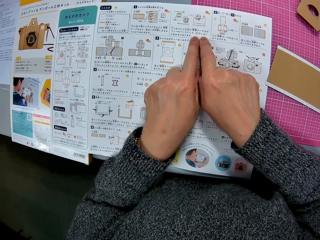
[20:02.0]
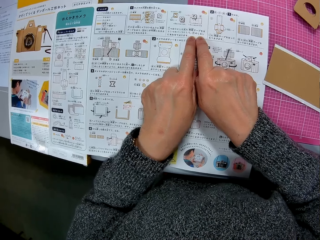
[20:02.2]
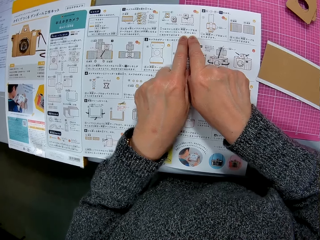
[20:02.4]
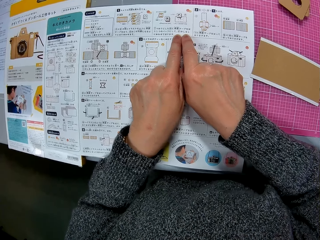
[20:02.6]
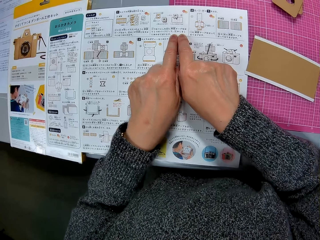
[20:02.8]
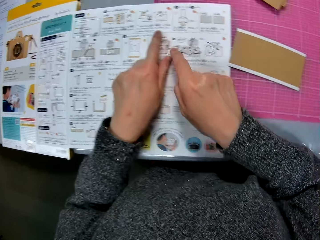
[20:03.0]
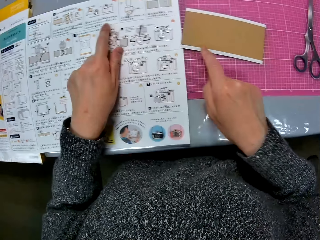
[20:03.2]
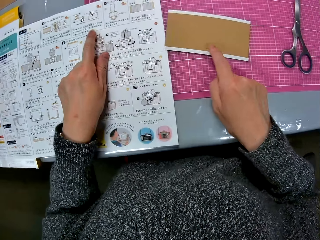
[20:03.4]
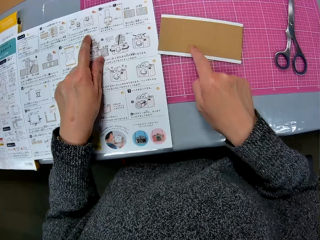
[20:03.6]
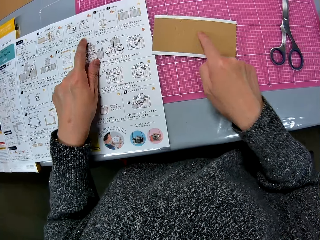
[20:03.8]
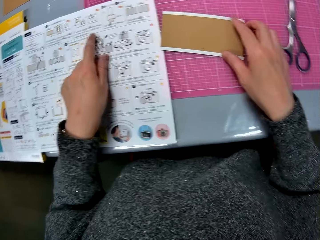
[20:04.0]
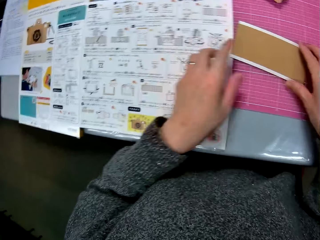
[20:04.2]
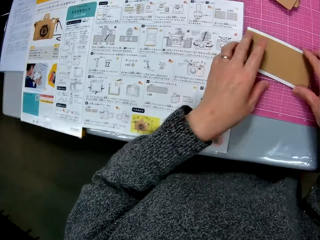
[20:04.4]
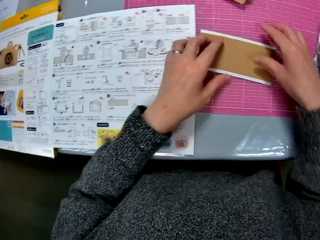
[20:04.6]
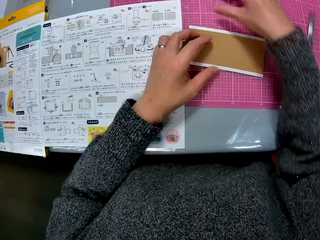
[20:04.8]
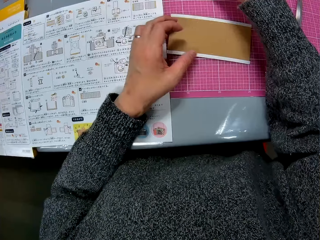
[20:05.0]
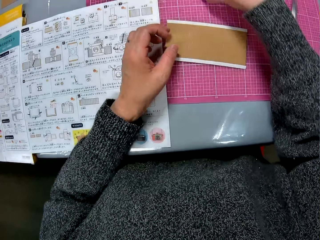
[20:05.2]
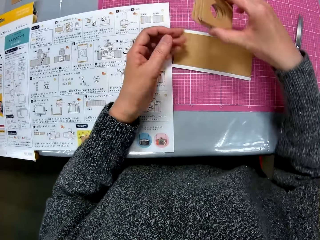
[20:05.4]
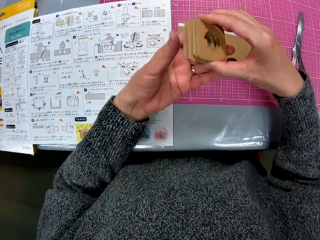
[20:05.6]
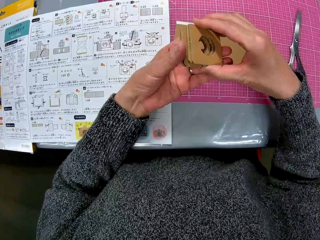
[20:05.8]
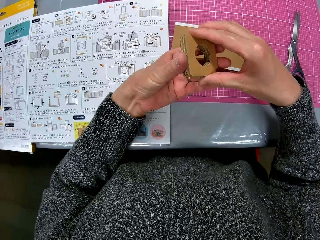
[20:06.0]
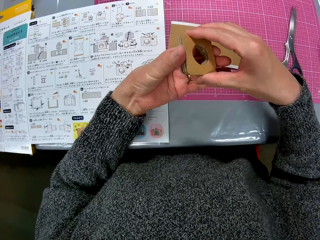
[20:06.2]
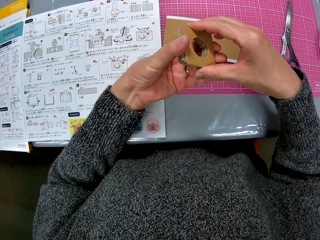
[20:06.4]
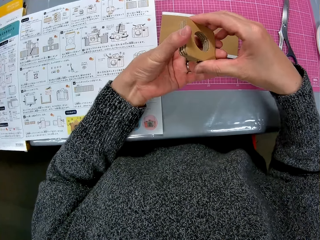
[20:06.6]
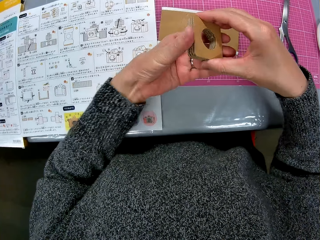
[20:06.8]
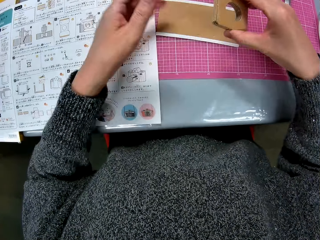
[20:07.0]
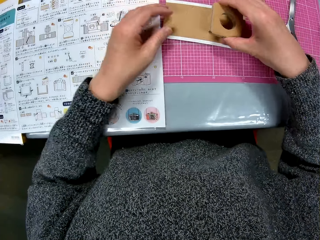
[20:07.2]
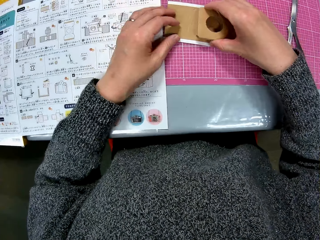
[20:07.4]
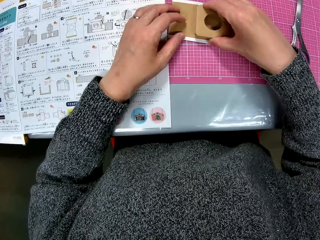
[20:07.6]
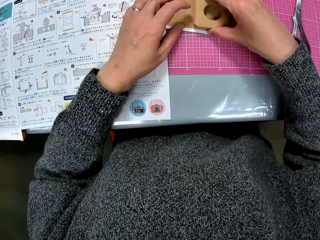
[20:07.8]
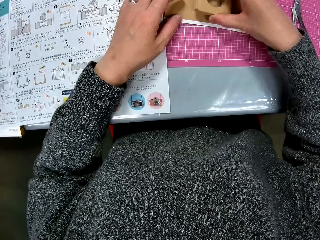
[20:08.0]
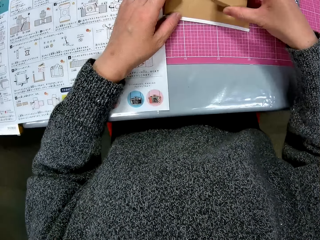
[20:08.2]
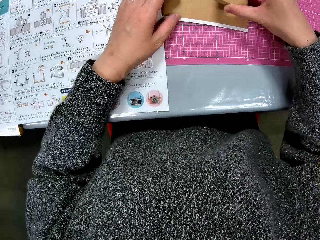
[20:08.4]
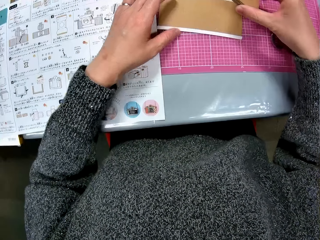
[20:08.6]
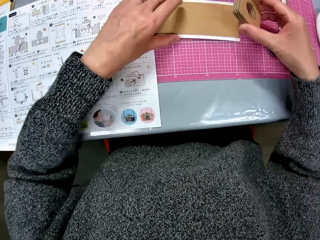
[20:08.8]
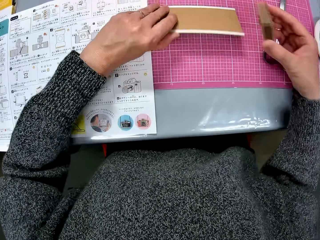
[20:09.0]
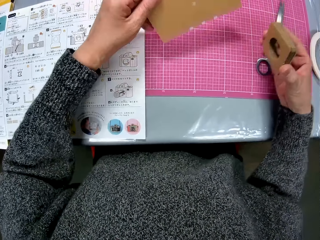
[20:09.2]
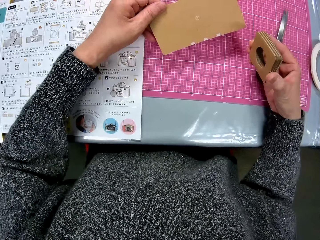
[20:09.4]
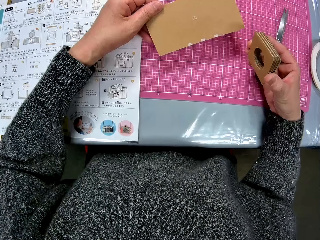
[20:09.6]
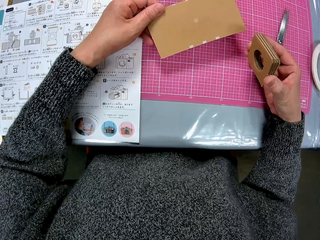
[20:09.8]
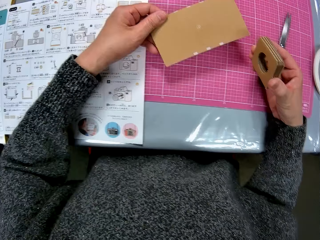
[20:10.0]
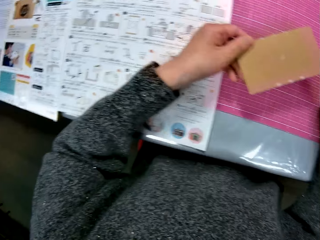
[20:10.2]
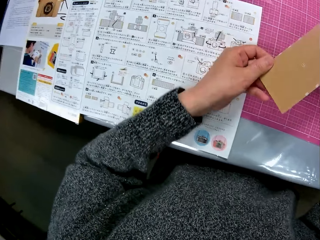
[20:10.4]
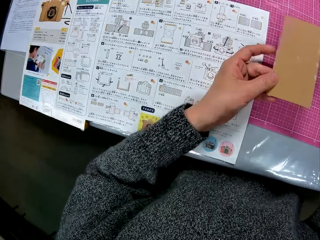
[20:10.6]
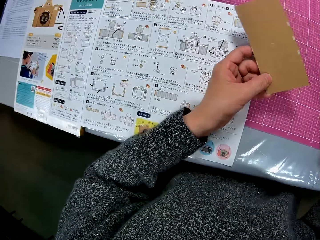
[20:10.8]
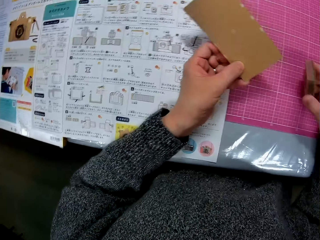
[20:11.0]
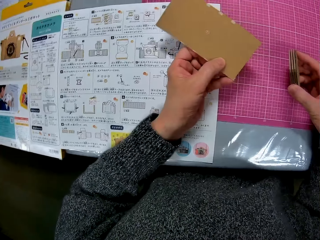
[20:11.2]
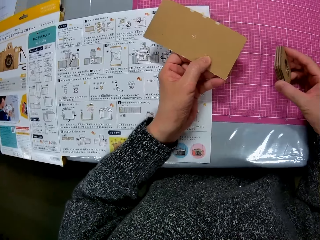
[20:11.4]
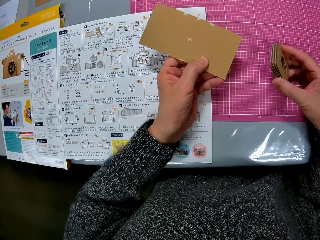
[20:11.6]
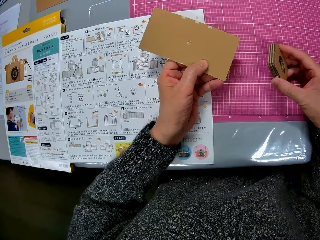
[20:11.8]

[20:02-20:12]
The camera wearer touches a cardboard piece or crafting paper on the table. She picks up the cardboard pieces from the table with her right hand. She places the cardboard pieces in her hands on the cardboard piece on the sheet. She adjusts the cardboard piece on the sheet. She turns the crafting paper.

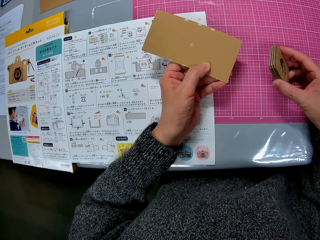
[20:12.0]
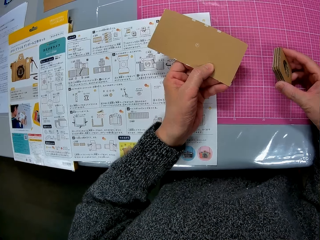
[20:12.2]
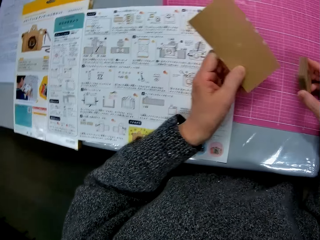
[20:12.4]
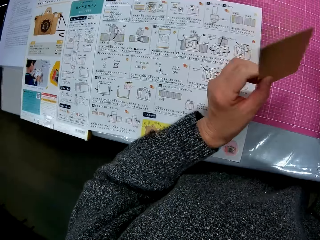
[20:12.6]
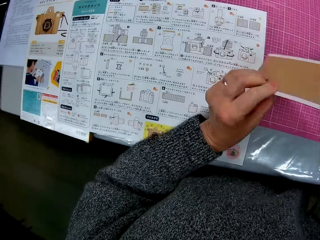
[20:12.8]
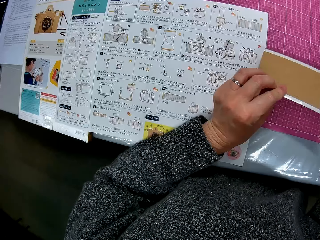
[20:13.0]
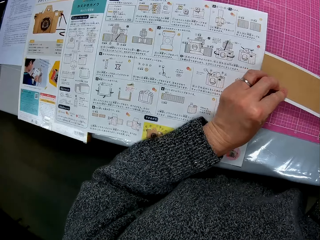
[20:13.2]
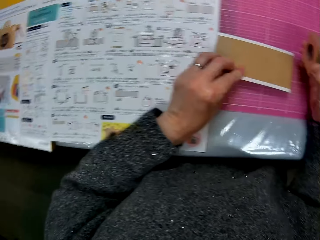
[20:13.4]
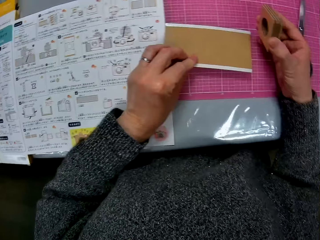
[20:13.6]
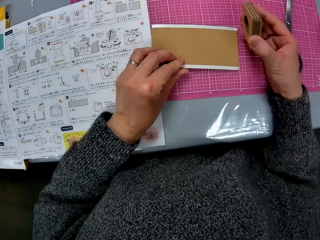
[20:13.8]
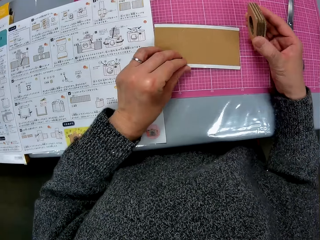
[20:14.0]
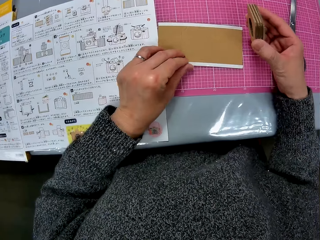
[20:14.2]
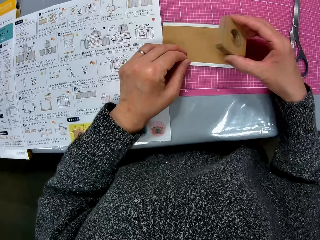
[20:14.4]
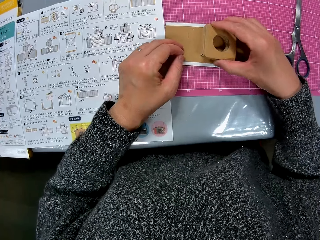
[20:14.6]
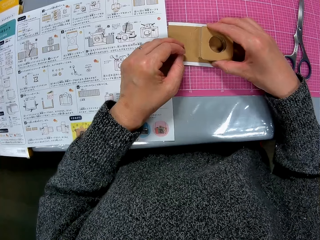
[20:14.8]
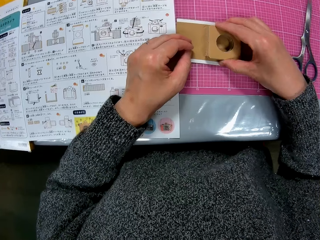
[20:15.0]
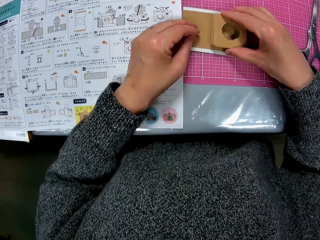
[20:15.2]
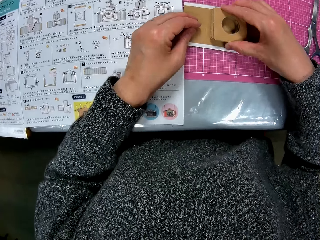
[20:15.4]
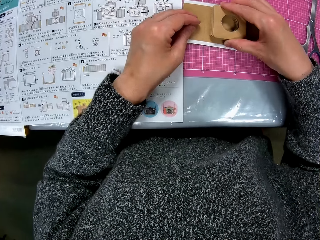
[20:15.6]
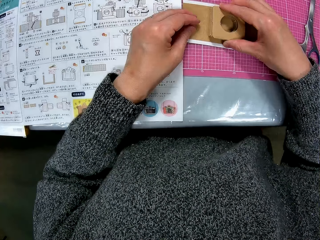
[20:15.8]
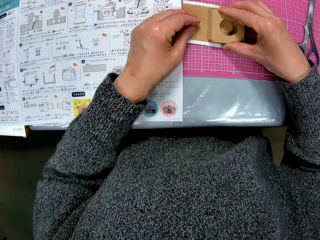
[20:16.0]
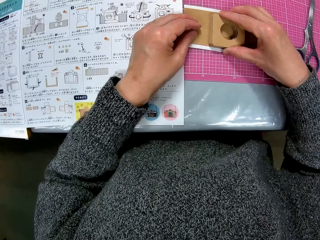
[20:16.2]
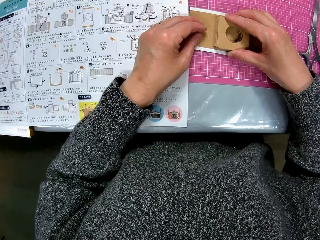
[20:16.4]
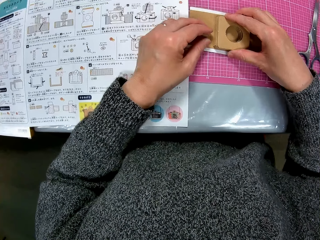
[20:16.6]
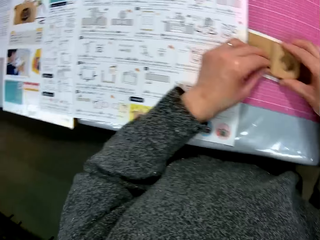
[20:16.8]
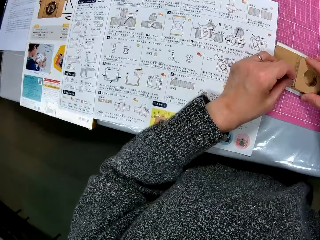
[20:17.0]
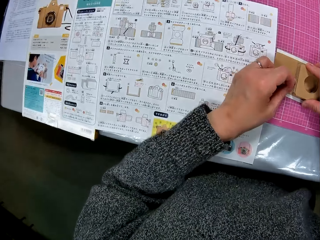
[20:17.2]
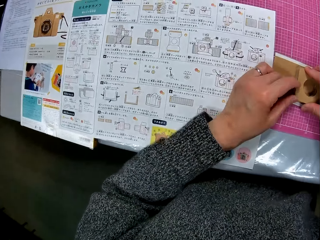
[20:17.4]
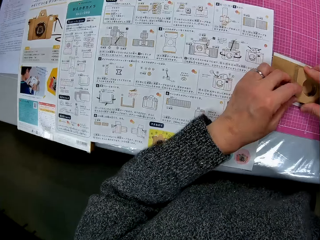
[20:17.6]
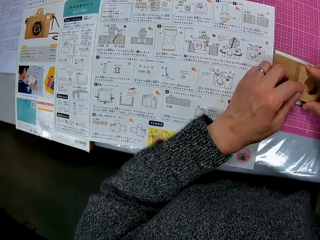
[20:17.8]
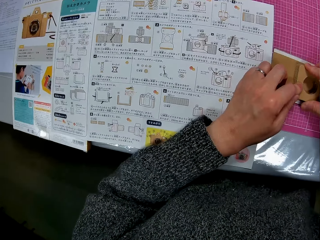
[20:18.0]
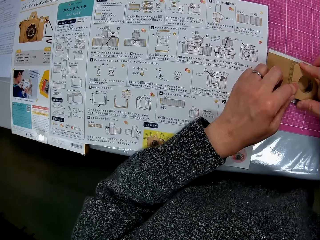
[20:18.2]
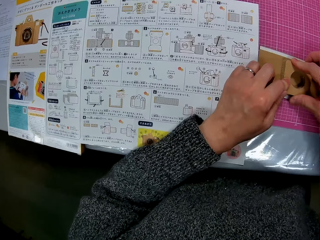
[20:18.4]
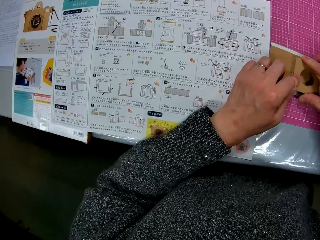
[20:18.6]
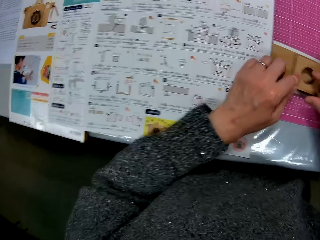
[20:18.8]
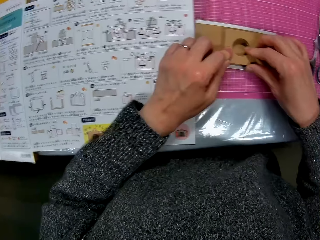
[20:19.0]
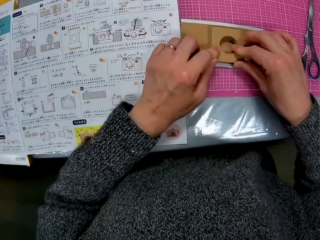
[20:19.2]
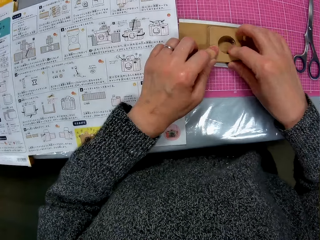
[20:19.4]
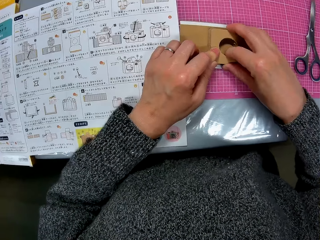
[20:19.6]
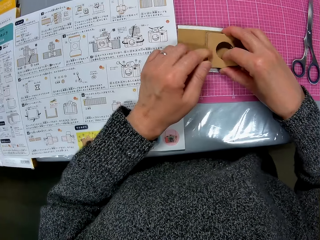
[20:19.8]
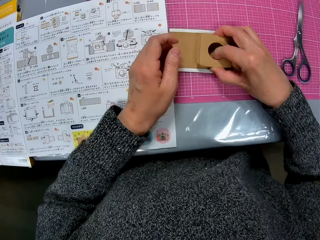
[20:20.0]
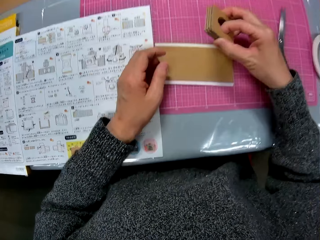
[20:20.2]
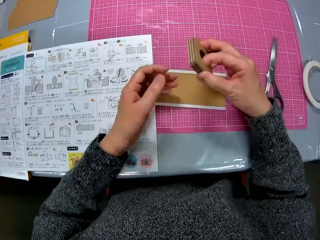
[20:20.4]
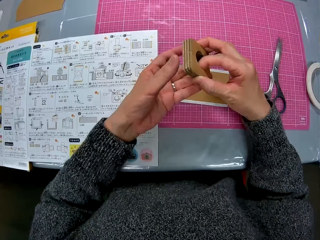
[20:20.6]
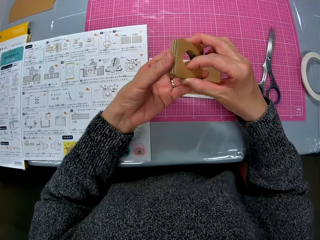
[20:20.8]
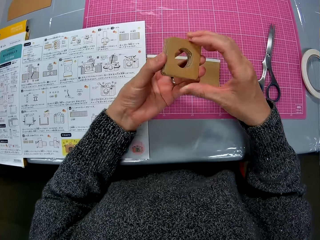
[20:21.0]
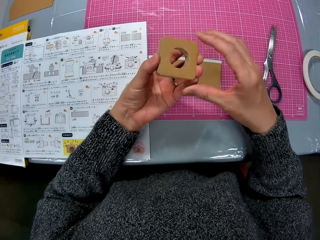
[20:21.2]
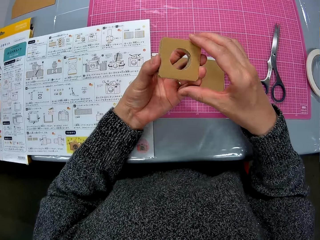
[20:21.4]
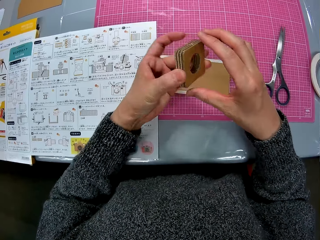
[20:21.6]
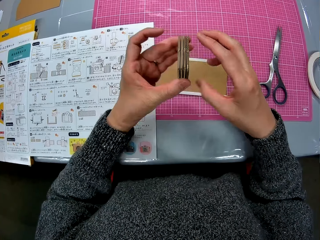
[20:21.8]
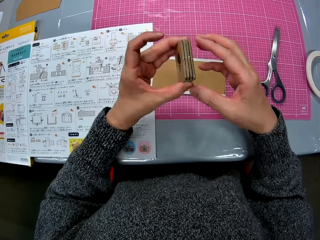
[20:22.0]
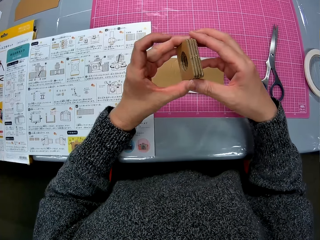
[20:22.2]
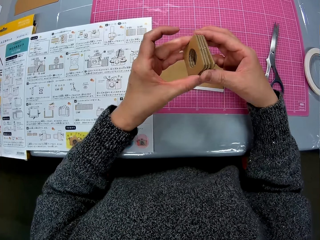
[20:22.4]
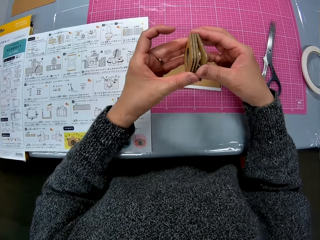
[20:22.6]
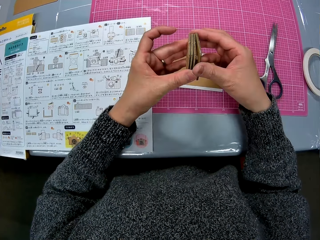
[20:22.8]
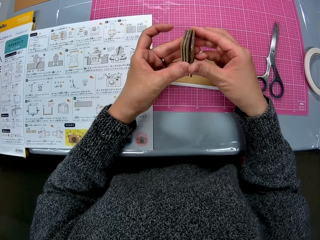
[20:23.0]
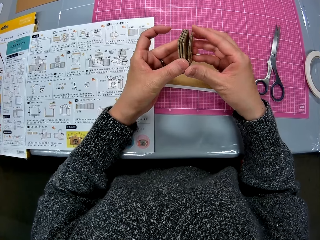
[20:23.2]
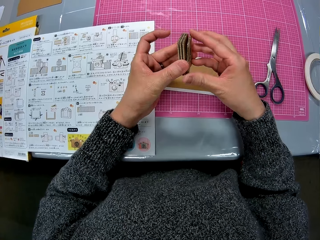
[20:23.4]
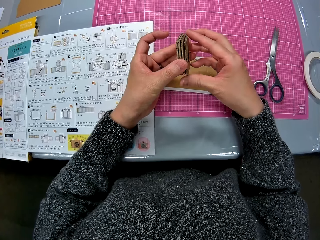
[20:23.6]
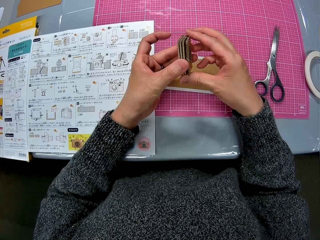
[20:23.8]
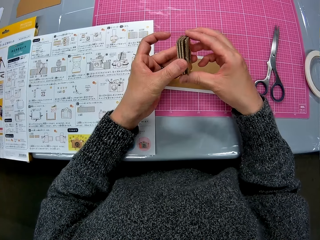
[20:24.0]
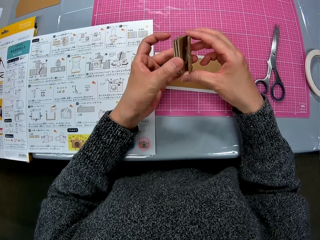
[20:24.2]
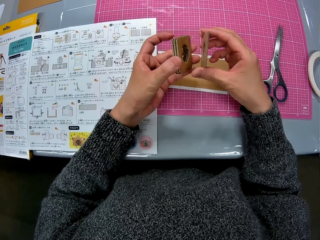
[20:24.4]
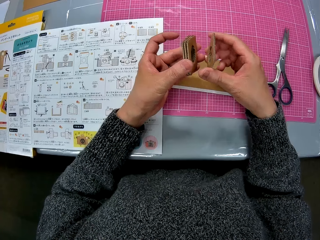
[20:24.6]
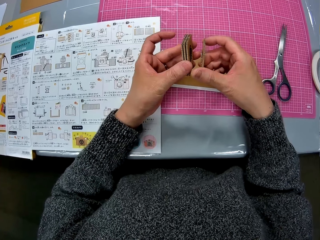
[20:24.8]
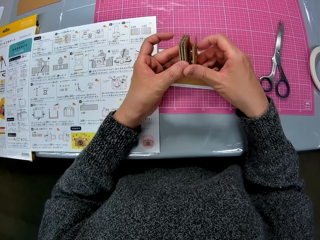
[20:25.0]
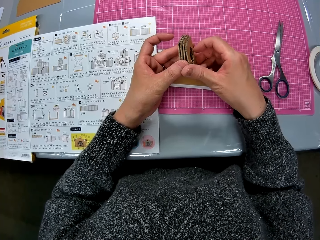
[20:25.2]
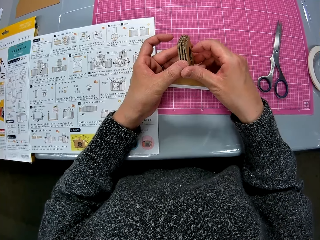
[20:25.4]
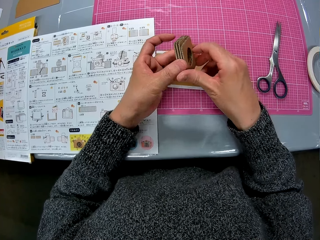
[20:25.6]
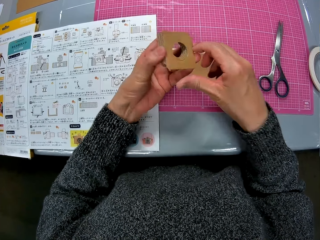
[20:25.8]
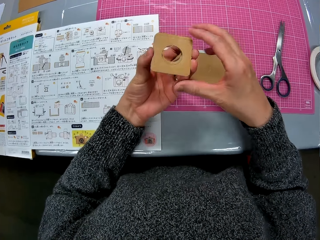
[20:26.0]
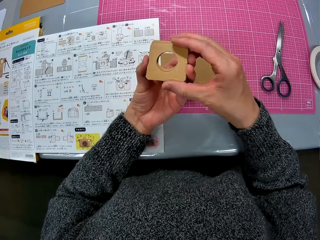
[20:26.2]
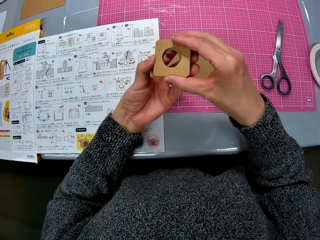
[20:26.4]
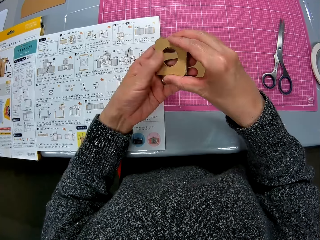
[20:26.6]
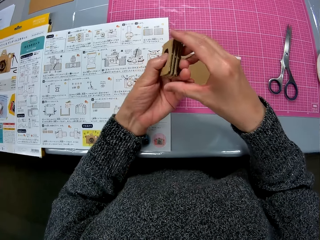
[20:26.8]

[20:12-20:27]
The camera wearer puts the crafting paper down. She places the cardboard pieces in her hands on the cardboard piece on the sheet. She takes the crafting paper. She adjusts the cardboard pieces in her hands. She rotates the crafting paper.
